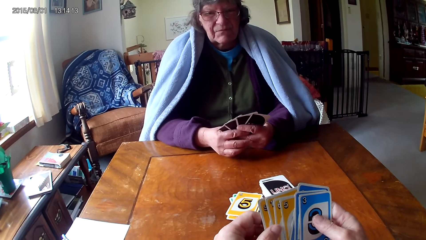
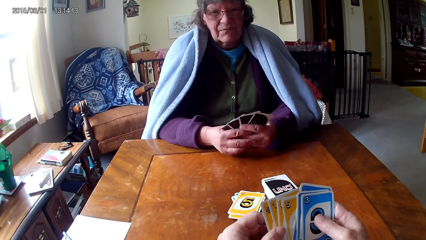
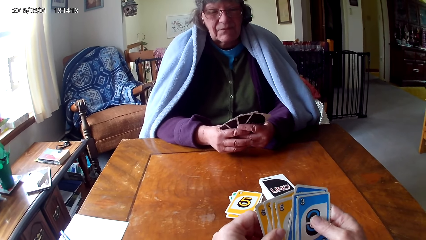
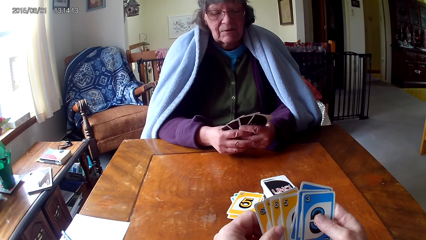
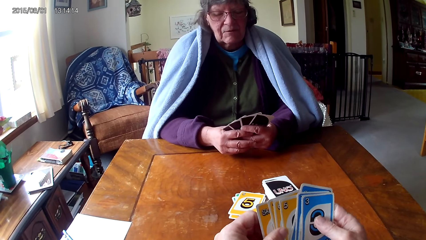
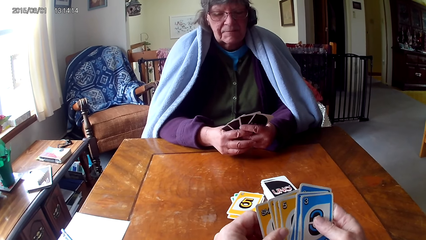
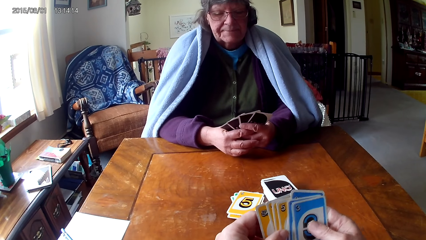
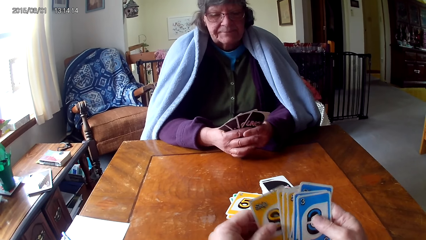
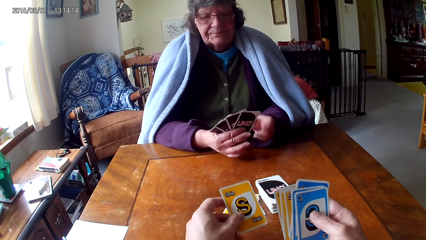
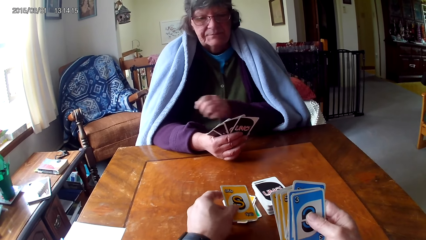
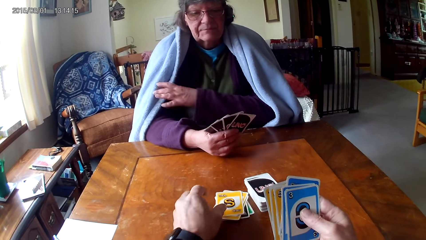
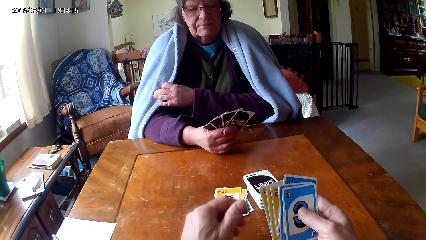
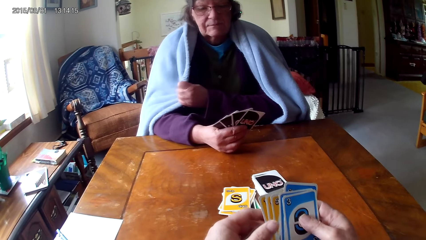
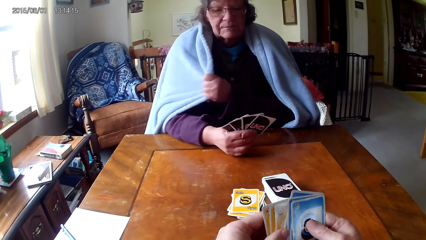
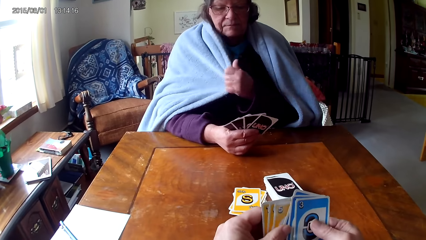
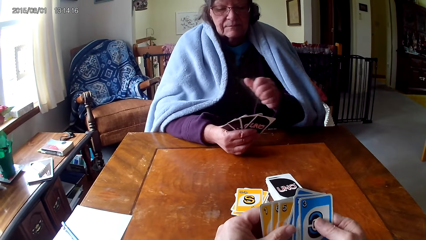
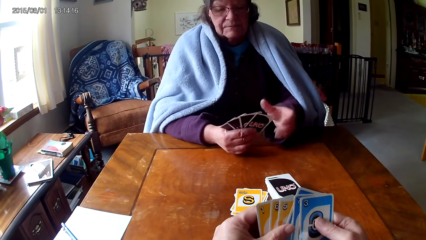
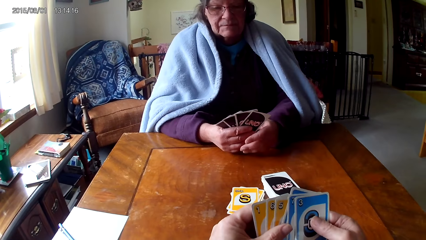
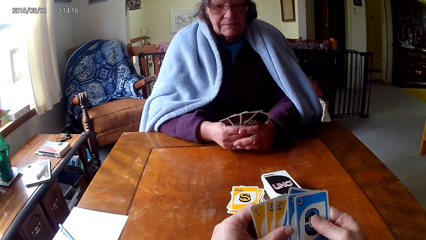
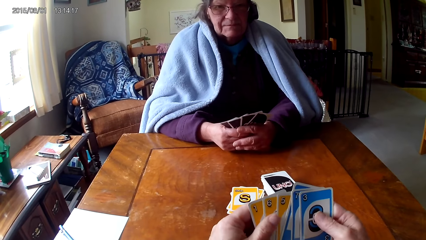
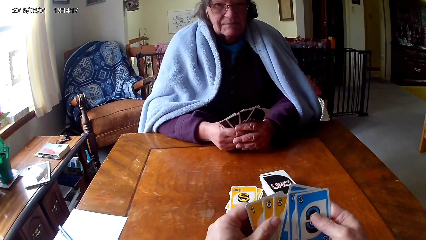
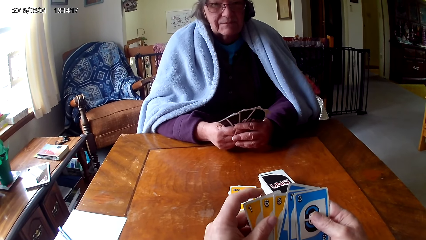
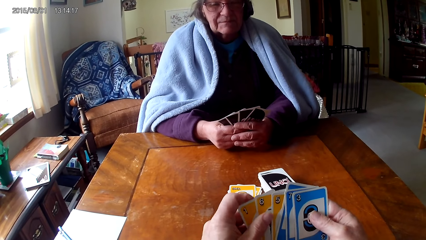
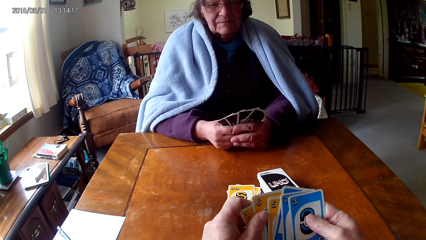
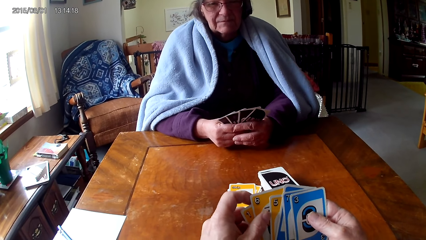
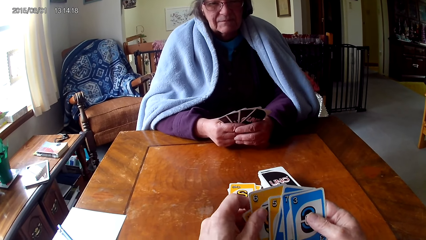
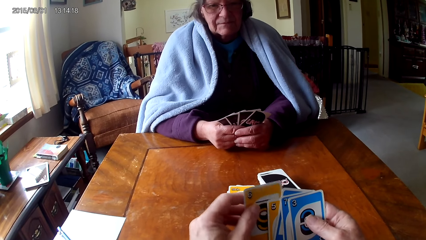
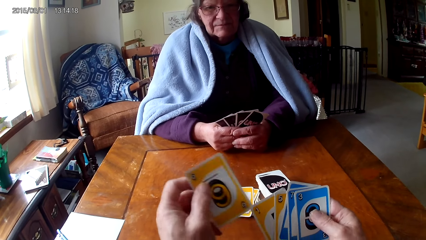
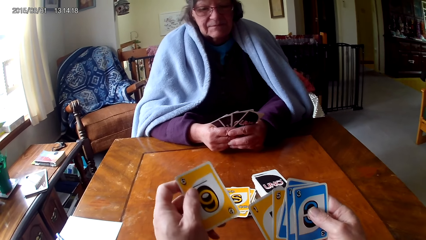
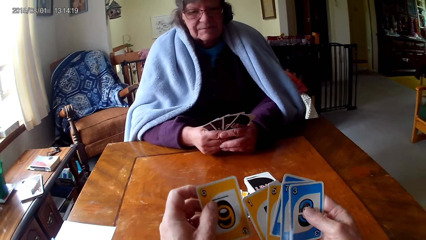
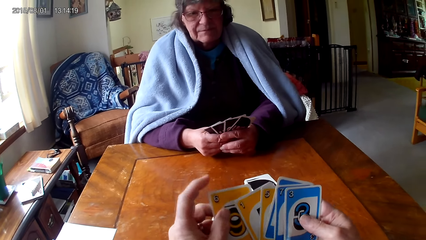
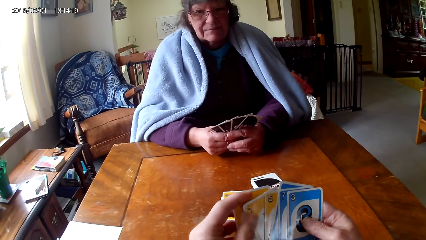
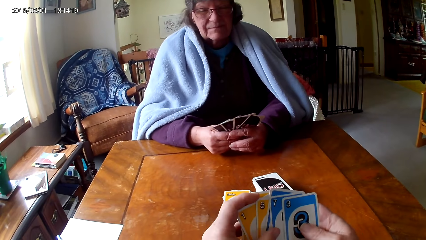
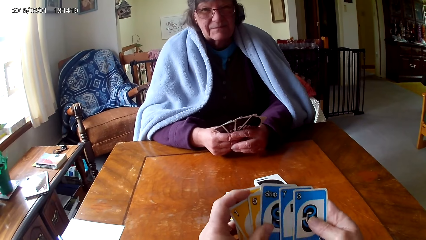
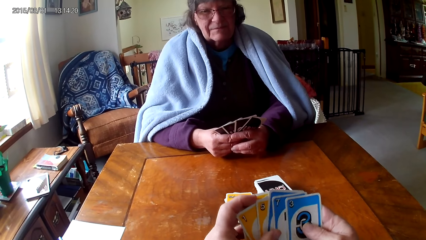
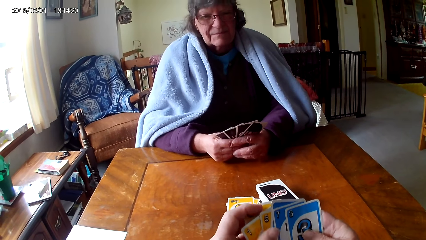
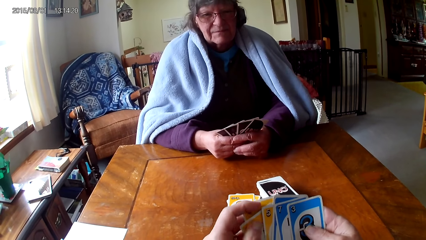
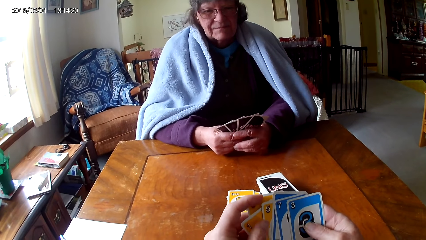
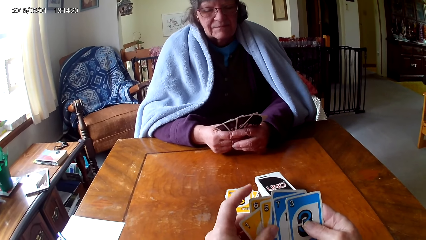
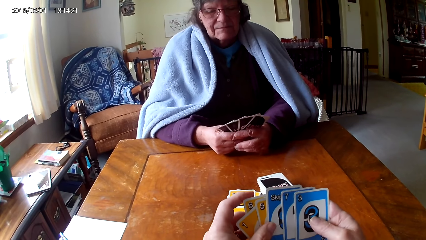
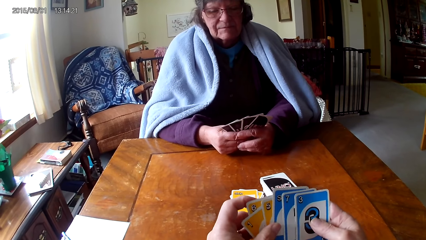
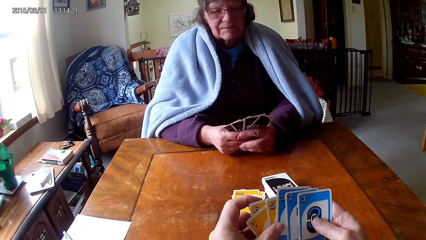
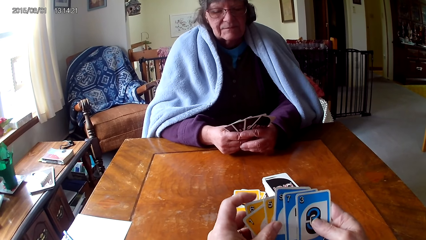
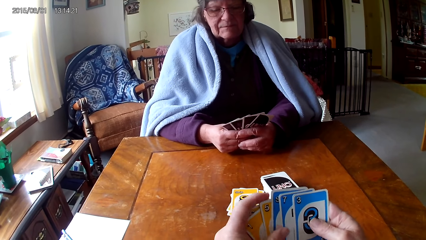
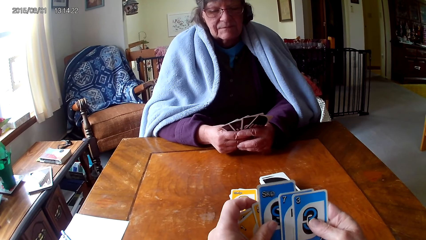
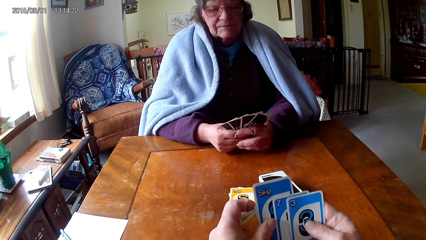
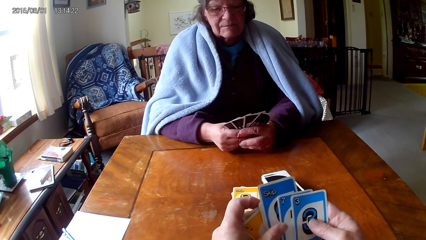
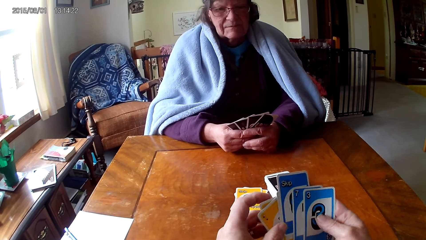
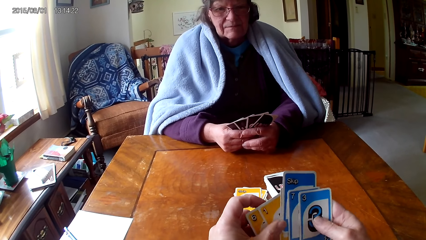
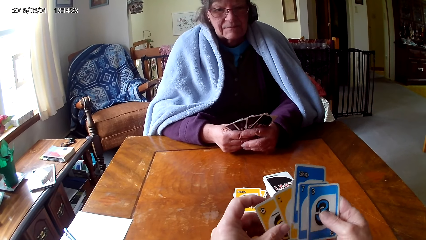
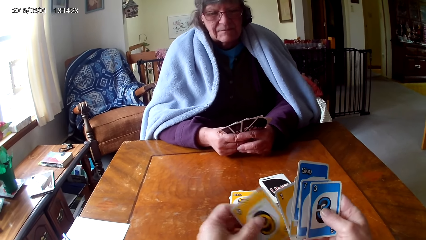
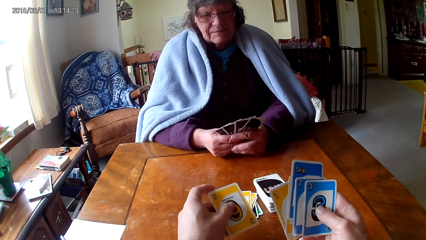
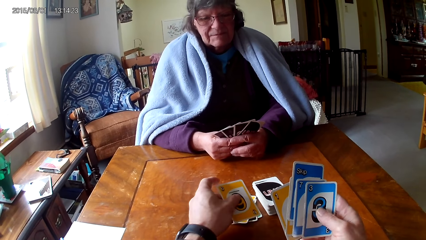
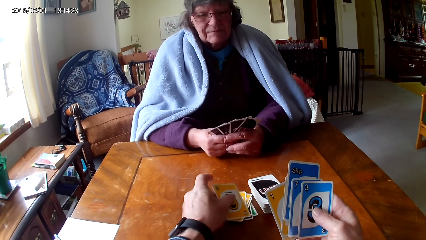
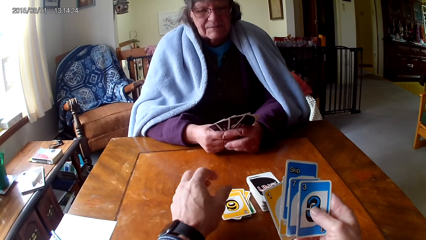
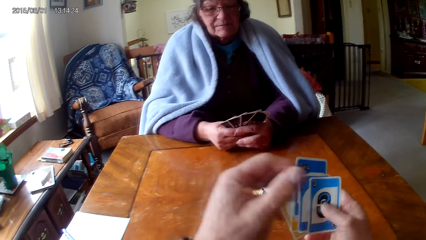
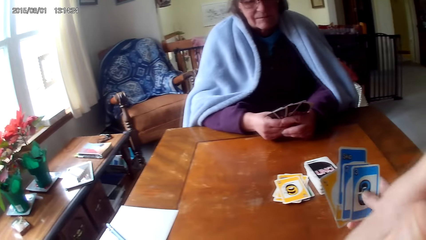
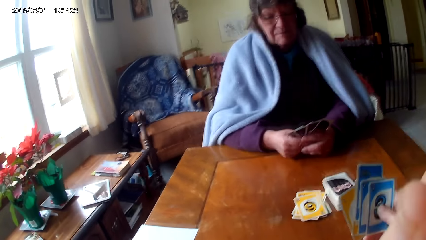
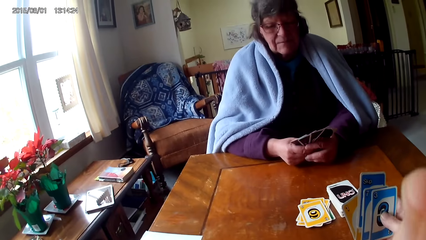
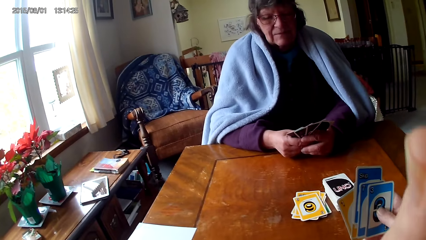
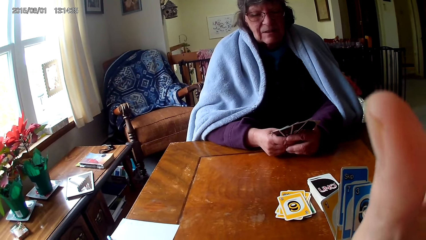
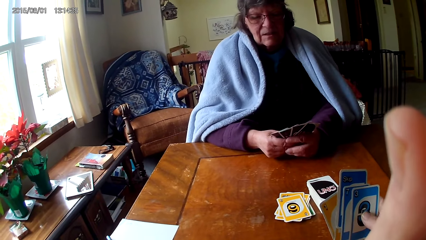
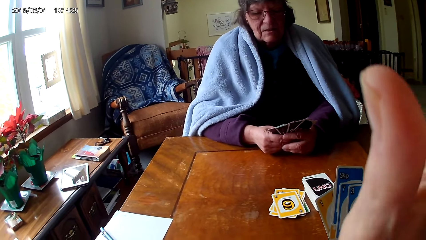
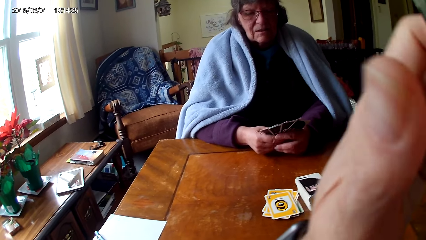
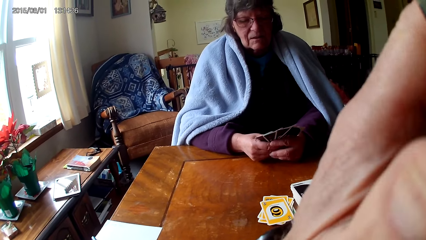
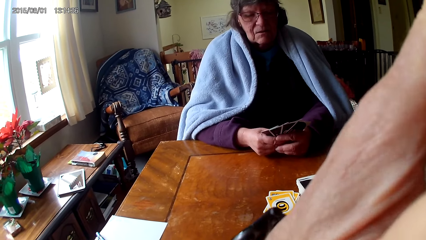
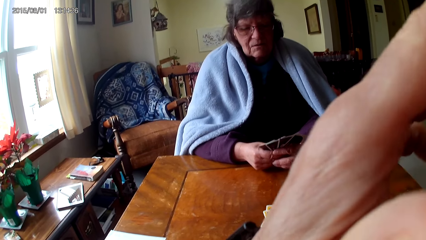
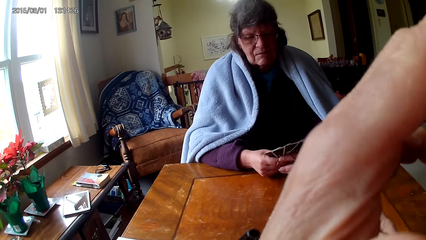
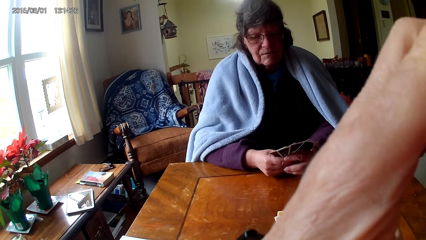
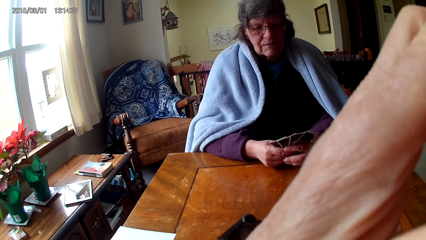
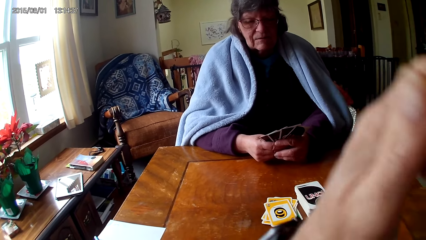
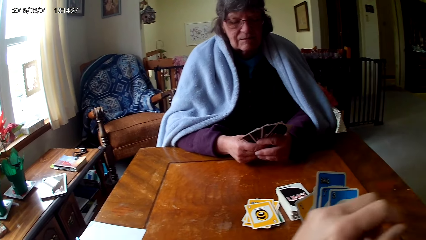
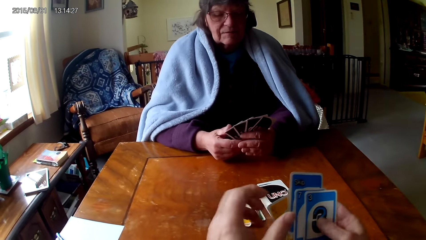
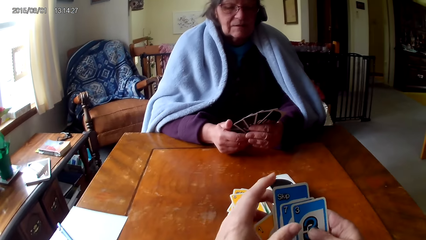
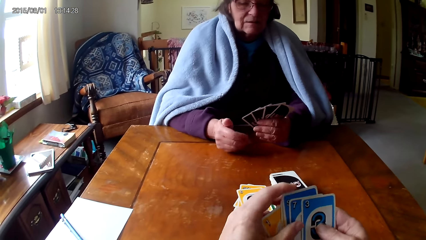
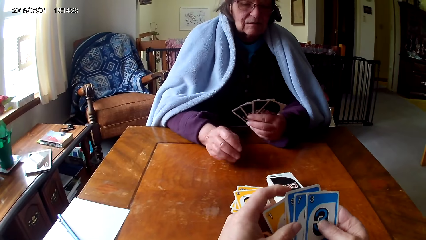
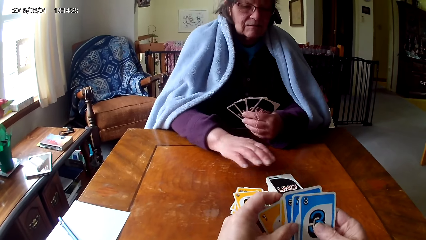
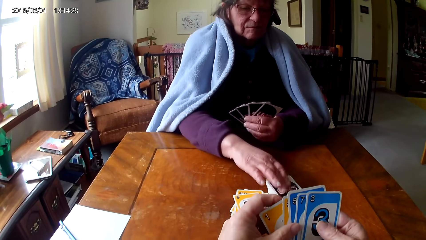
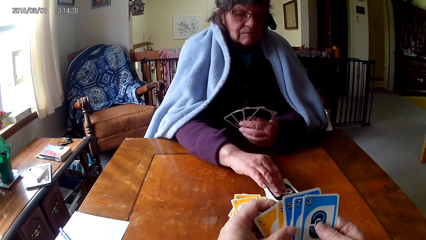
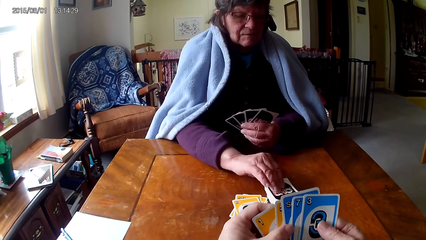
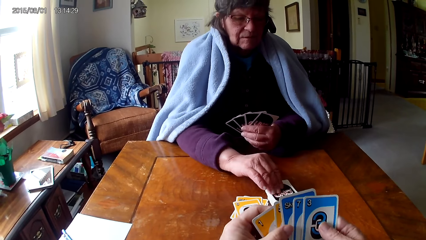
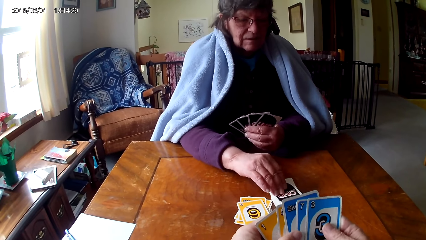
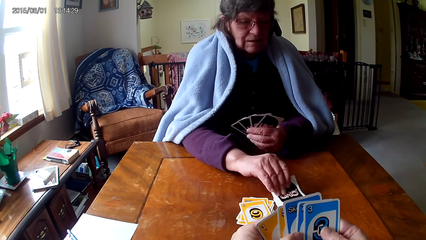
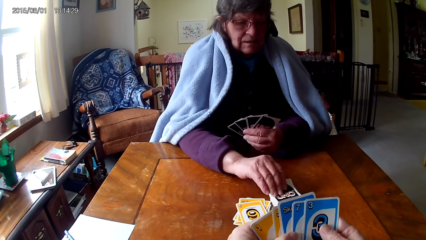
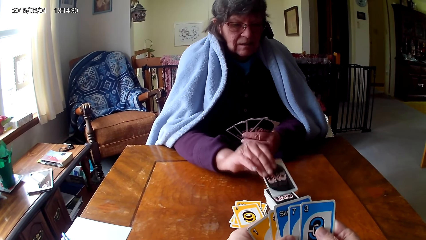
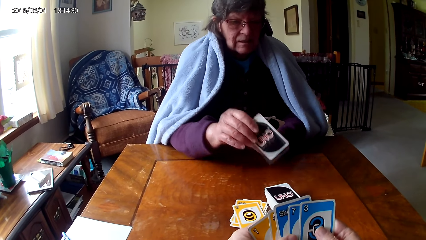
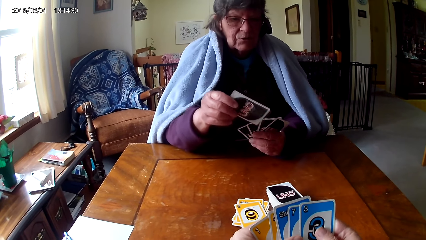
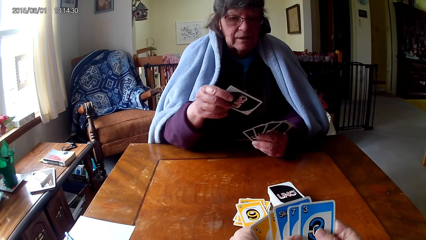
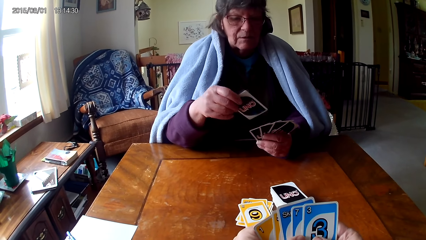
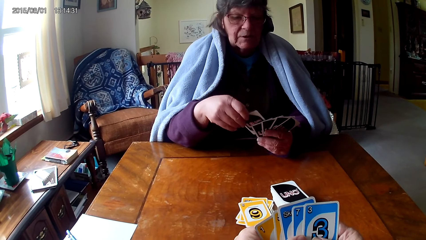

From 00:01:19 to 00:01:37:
The camera wearer picks up a card, puts the card on a card, holds the cards with both hands and checks the cards. A man pulls the blanket and holds the cards with both hands. The camera wearer shuffles the cards, picks up a card, puts the card between the cards, checks the cards, puts the card on a card on the table, holds something with his hand, pulls his hand off something and holds the cards with both hands. The man pulls his hand off the card and picks up a card.
